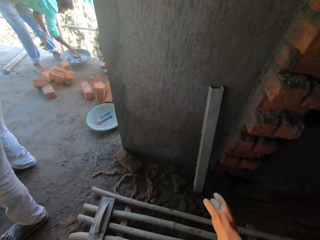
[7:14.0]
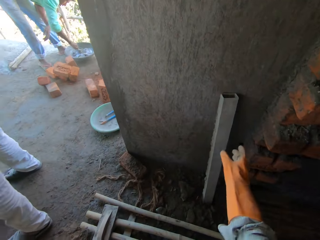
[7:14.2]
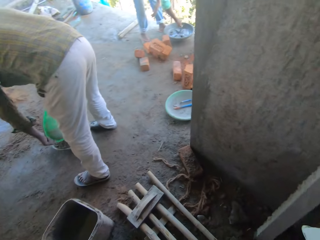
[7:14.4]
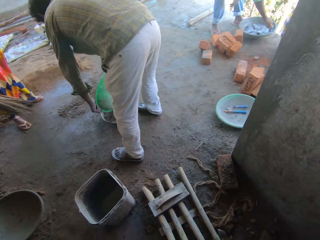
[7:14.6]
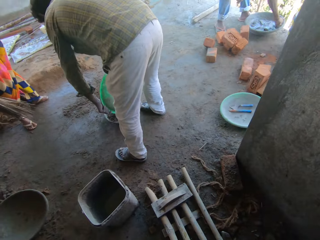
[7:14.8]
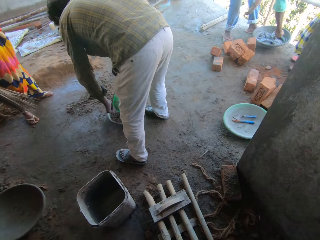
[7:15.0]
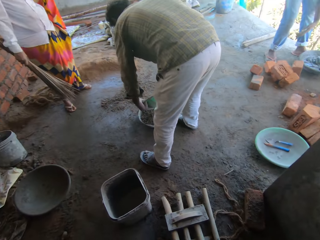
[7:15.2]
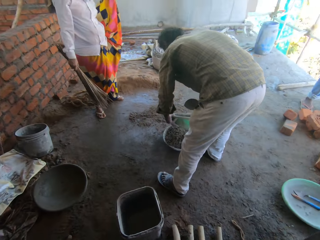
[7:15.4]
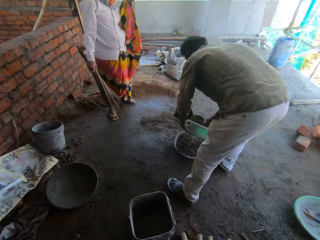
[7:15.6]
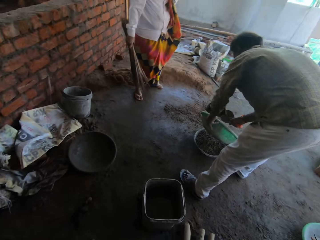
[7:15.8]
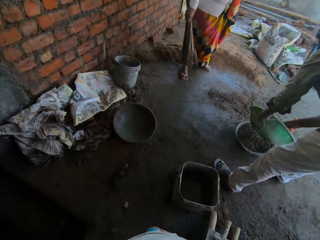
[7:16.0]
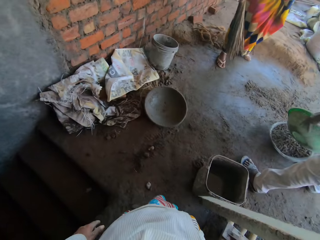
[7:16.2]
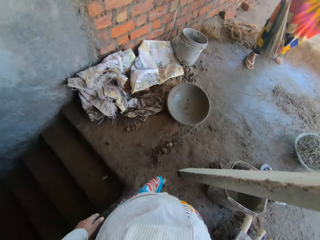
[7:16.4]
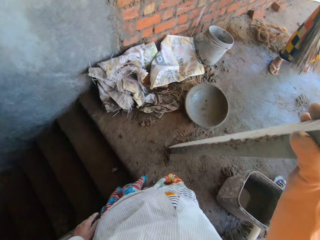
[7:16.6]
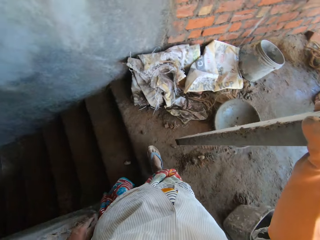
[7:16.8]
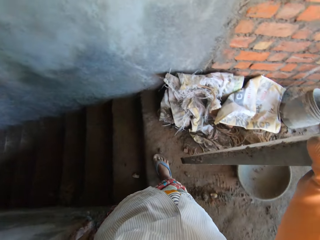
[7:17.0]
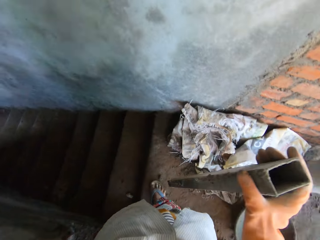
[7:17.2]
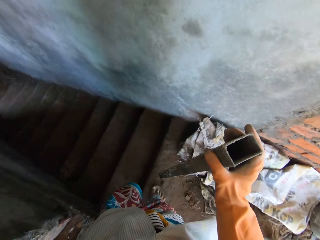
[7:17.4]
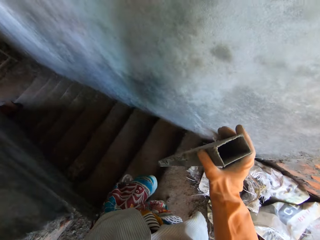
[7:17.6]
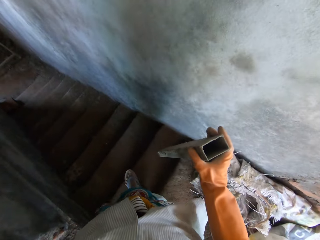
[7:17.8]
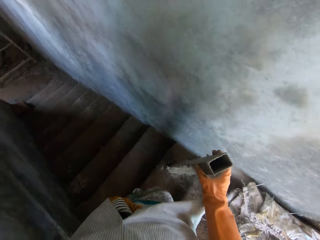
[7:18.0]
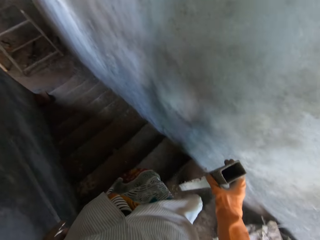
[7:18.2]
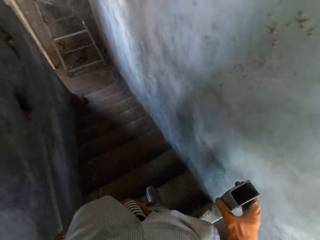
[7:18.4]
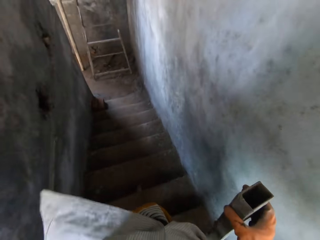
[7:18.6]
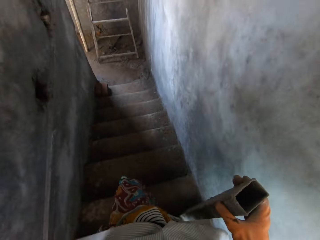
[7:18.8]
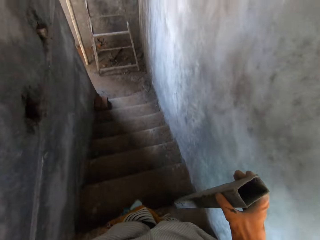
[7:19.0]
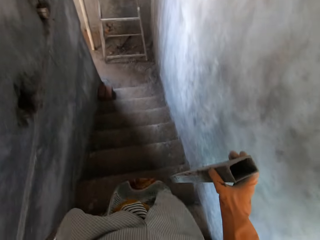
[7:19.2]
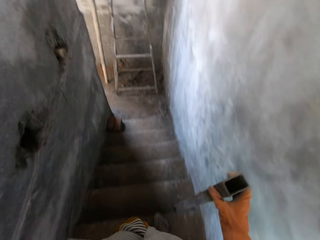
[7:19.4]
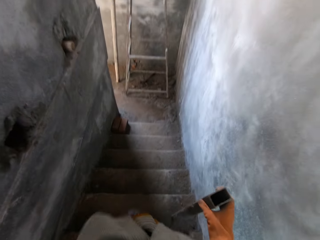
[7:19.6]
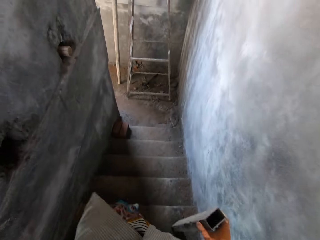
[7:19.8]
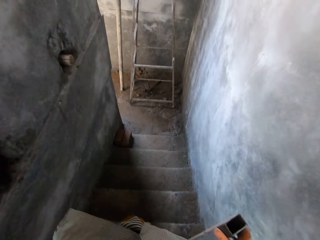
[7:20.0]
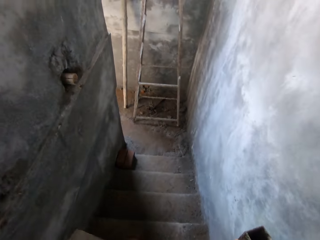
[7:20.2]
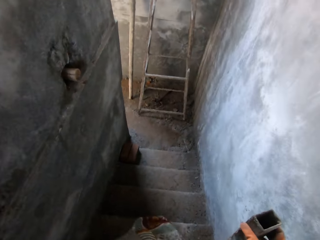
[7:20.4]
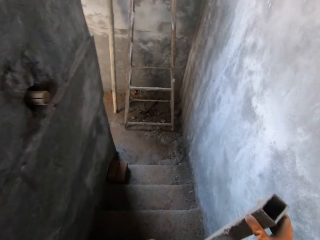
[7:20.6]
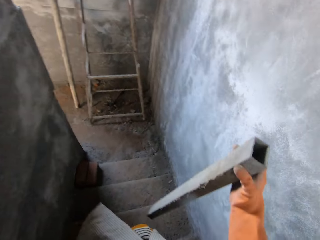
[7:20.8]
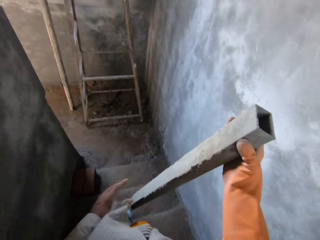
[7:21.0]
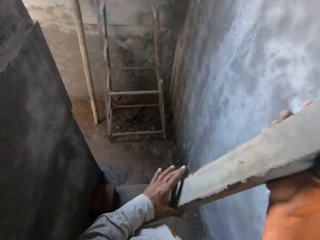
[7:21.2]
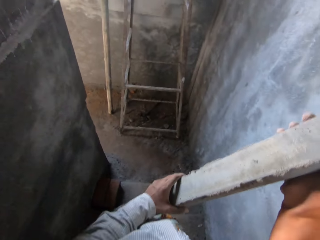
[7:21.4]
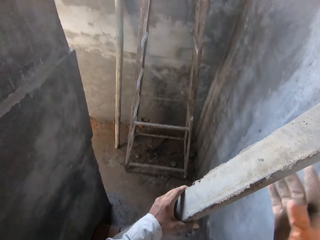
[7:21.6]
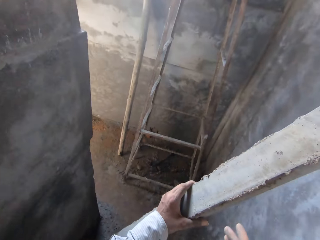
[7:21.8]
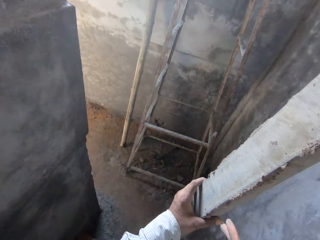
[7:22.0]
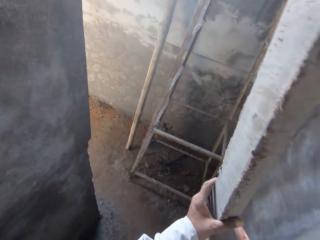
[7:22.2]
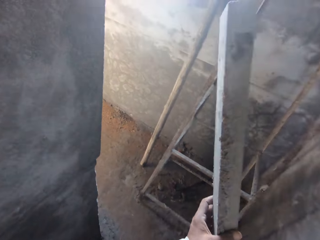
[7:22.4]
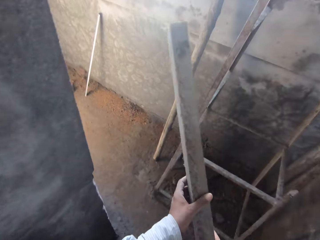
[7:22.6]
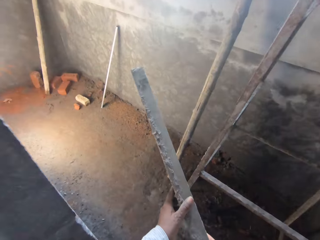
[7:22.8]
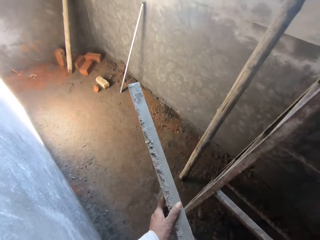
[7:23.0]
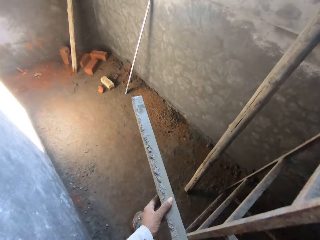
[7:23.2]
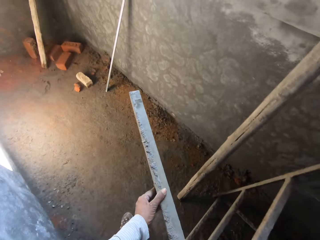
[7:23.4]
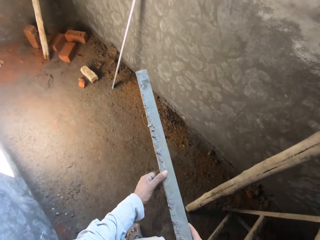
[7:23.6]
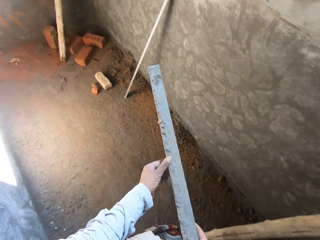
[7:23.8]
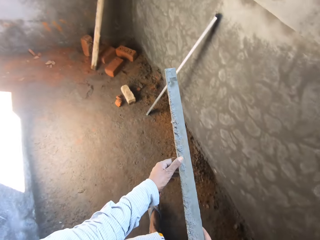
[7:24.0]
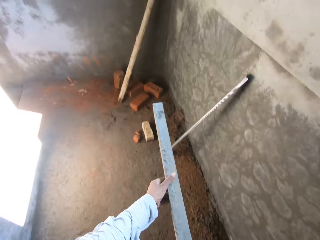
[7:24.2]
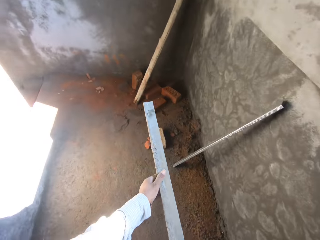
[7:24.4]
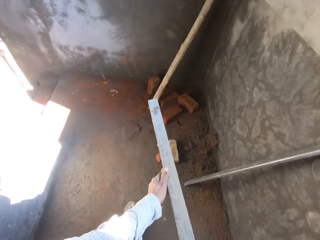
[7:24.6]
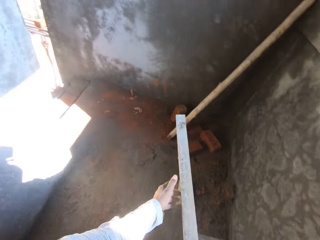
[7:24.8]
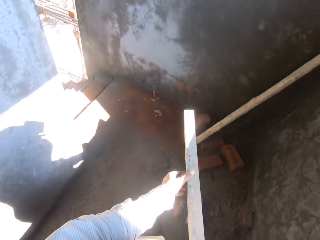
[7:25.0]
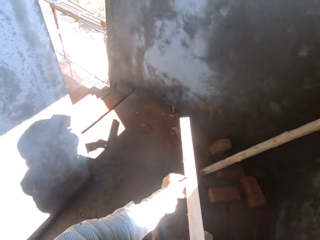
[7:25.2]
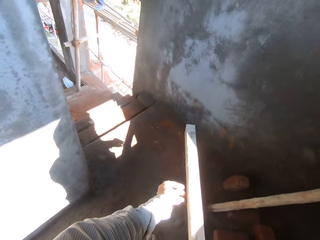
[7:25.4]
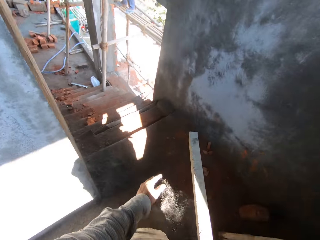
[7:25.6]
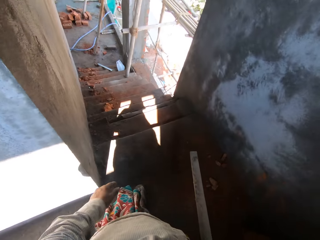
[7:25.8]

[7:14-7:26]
The camera wearer picks up a metal. They carry the metal and walk down stairs. They pass the metal to the left hand. They walk around the building.

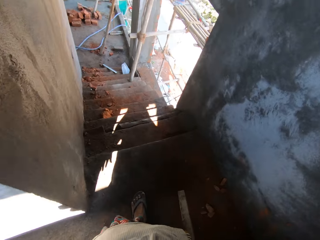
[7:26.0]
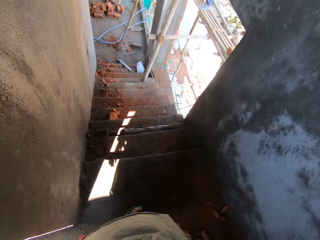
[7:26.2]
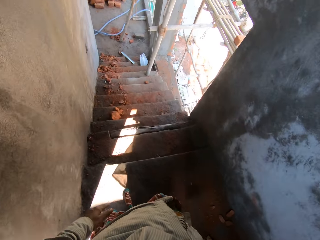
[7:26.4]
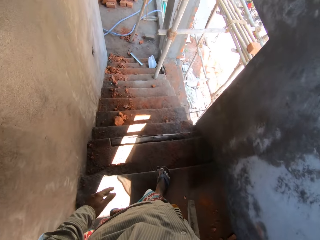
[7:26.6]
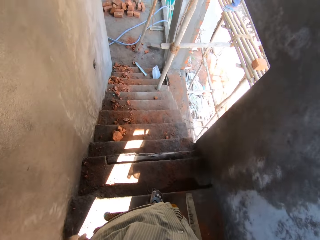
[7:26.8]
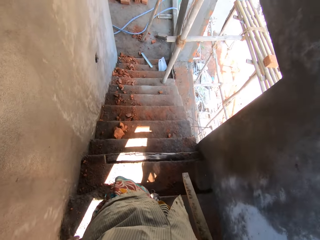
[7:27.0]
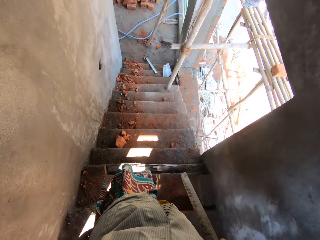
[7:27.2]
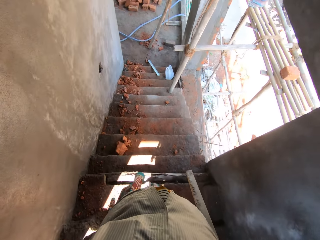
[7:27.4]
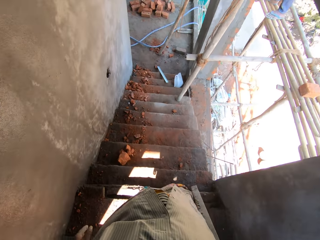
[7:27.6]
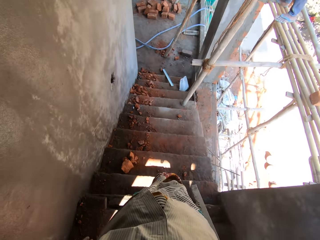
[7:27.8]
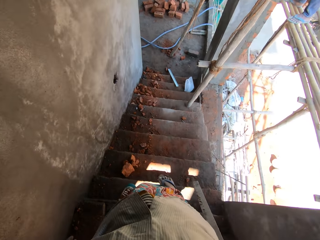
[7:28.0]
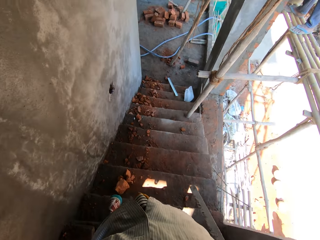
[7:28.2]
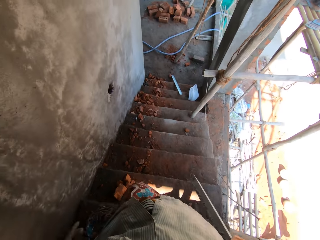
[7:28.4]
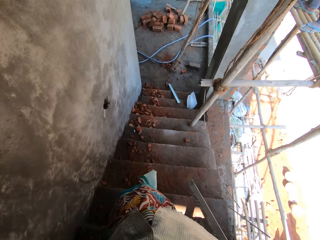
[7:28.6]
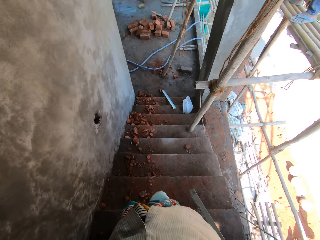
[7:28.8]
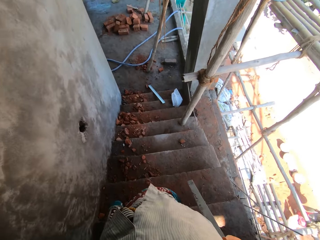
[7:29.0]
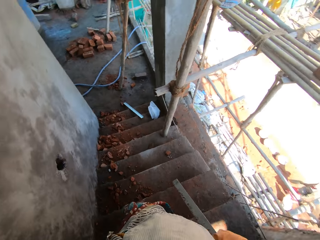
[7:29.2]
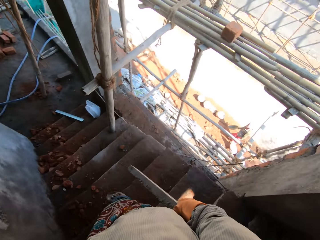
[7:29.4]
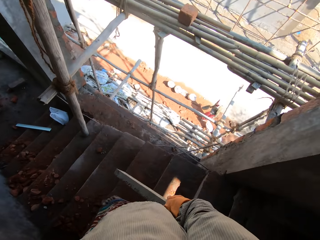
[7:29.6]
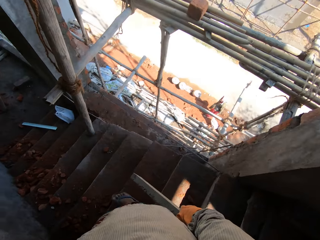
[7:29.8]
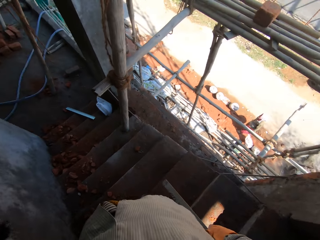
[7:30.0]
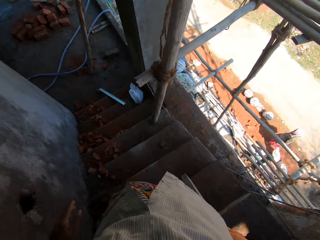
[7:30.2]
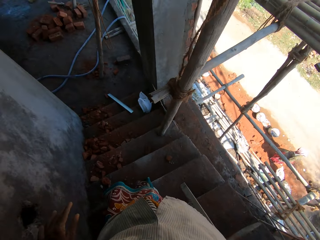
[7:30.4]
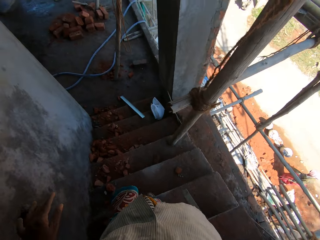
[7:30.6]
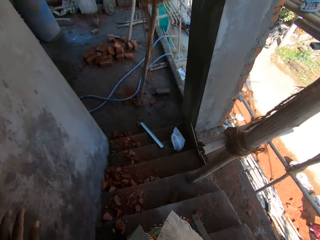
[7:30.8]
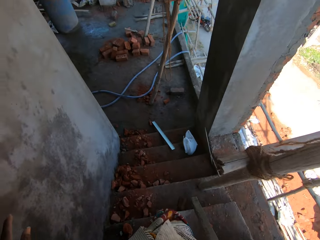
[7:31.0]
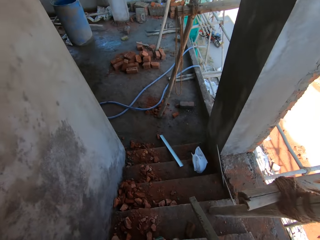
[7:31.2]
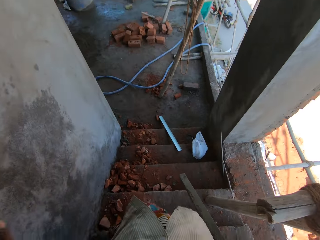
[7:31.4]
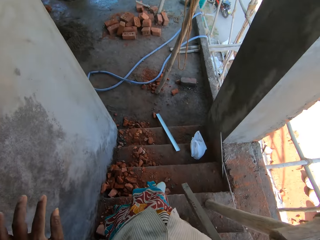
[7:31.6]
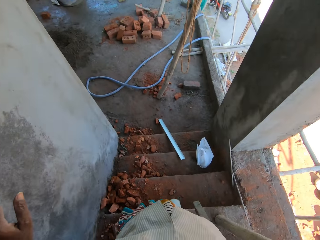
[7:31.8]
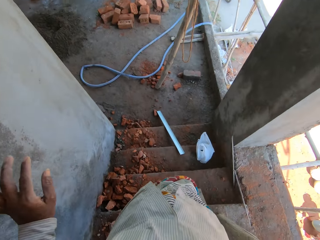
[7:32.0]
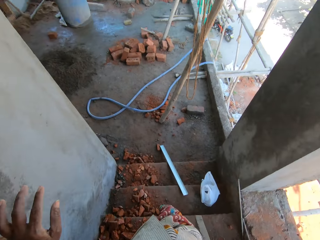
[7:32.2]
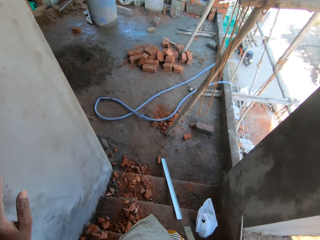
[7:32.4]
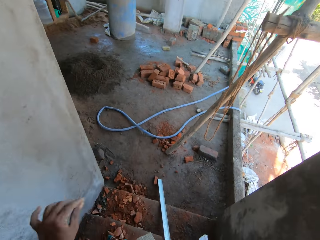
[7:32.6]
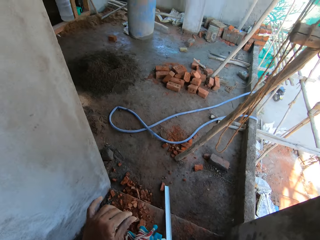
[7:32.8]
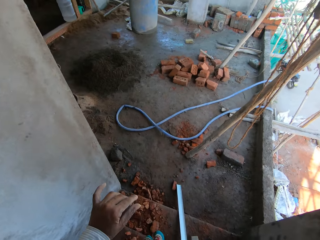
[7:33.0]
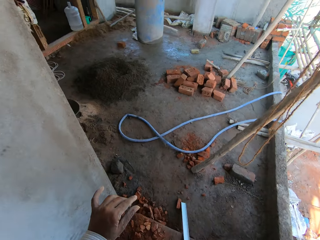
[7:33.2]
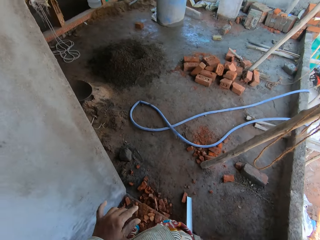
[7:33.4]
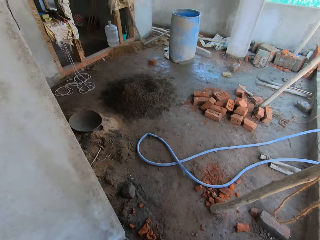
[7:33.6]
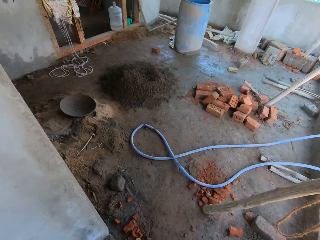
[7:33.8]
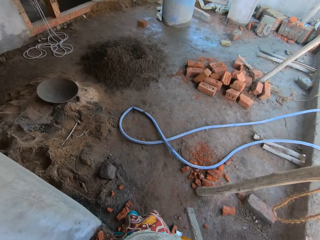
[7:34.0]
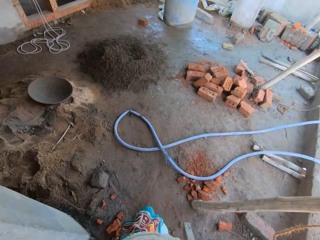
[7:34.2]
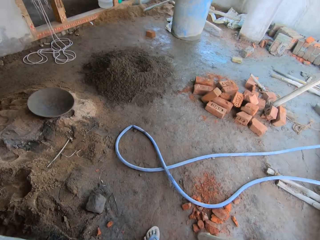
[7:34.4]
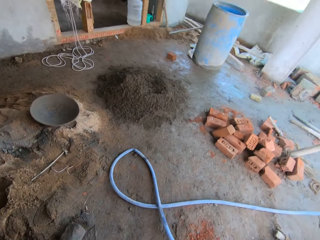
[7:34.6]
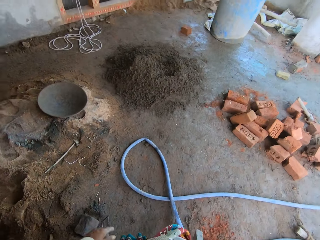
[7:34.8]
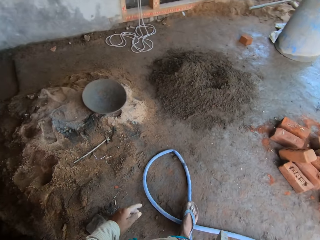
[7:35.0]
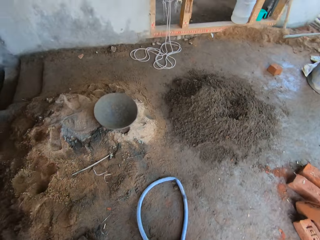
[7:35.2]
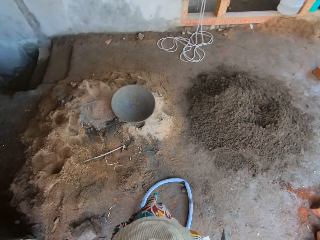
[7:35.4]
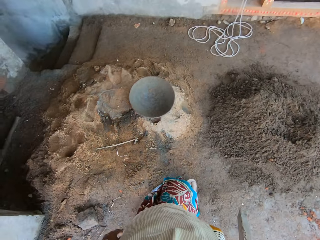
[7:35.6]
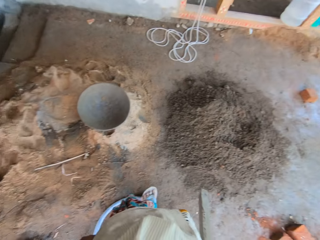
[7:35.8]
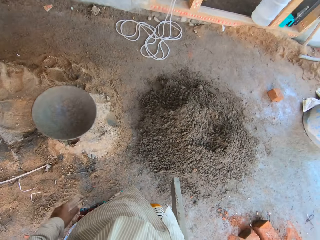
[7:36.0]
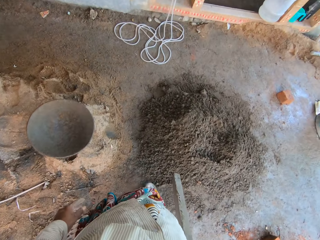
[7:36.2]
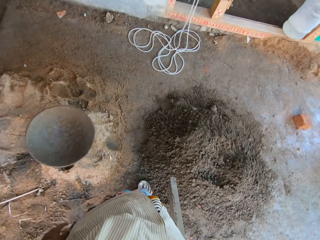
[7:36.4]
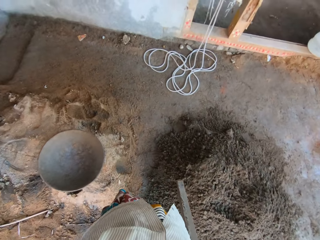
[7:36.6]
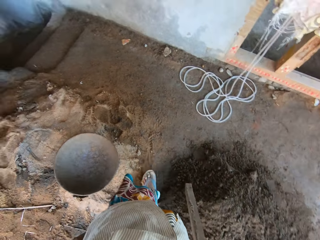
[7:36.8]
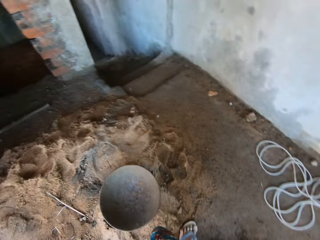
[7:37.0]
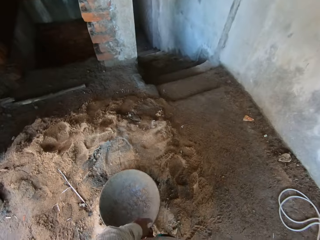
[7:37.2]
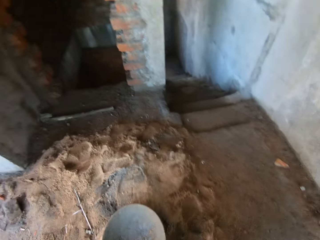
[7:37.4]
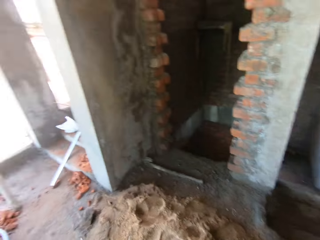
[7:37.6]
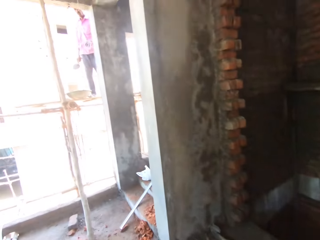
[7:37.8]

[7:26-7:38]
The camera wearer walks down stairs.
